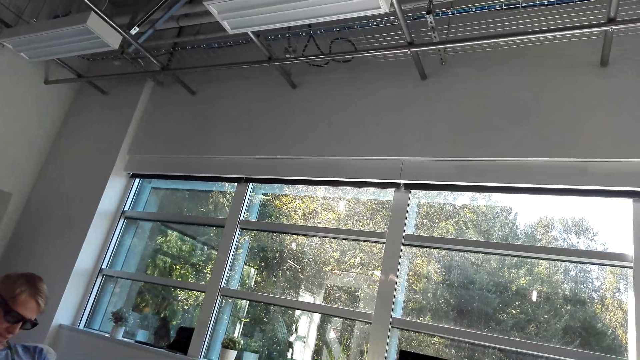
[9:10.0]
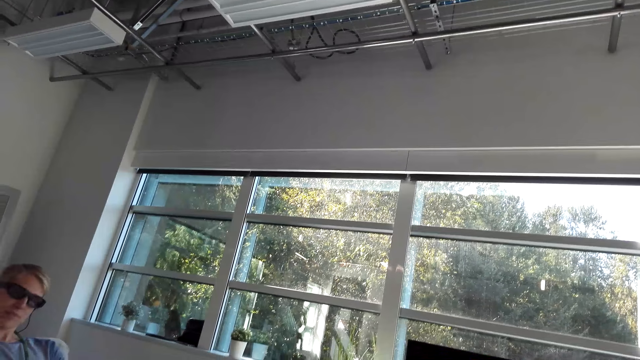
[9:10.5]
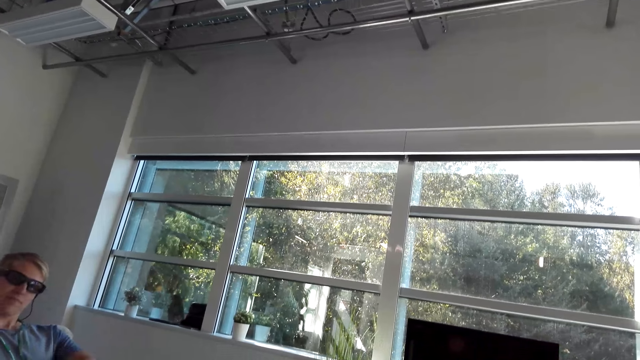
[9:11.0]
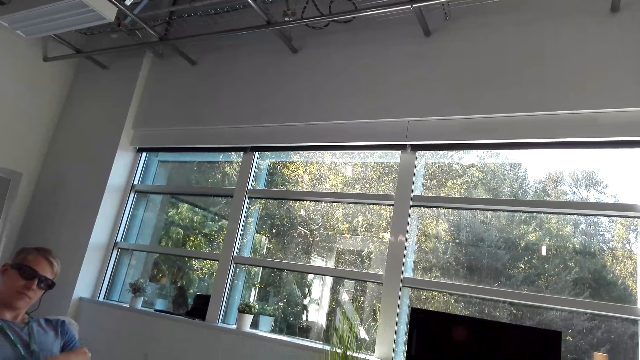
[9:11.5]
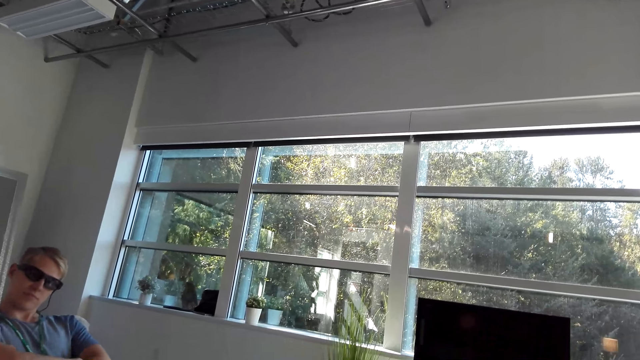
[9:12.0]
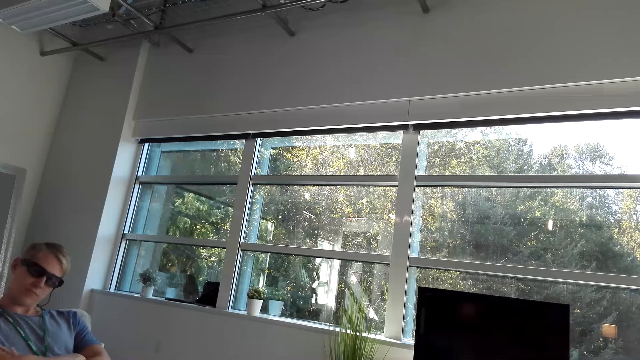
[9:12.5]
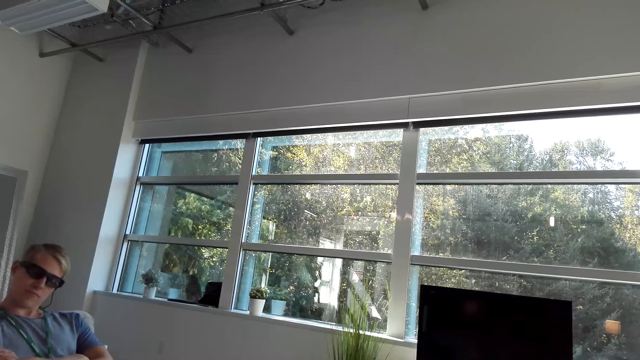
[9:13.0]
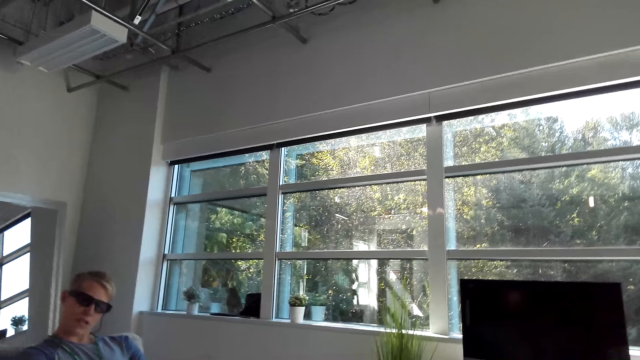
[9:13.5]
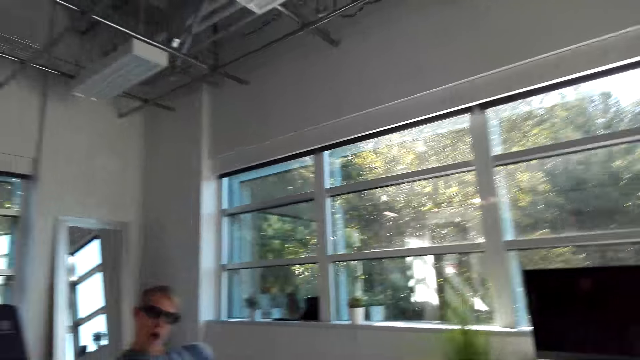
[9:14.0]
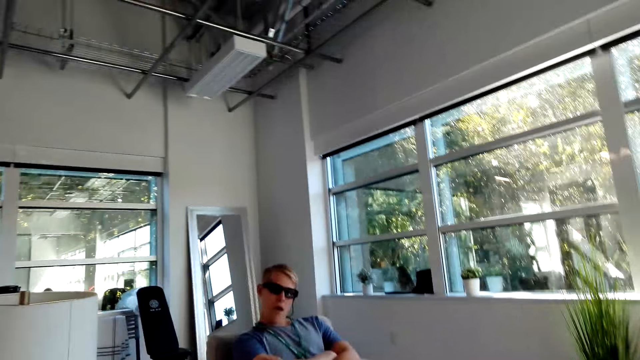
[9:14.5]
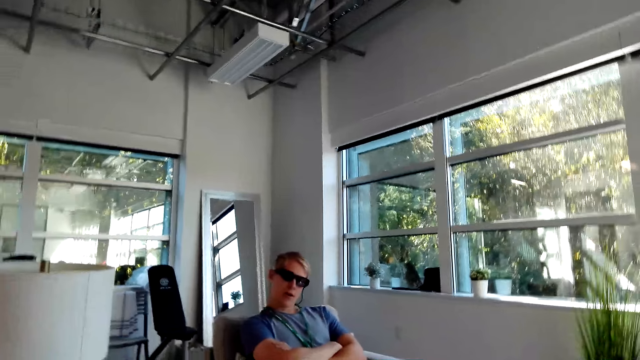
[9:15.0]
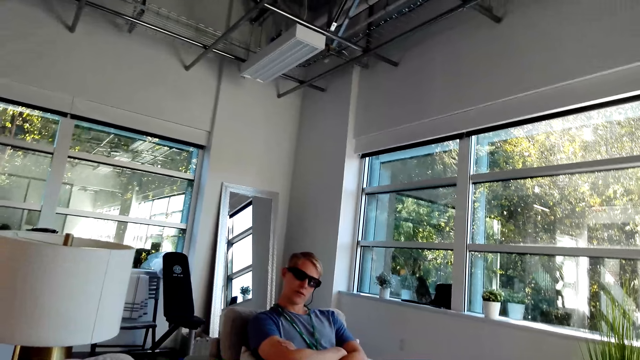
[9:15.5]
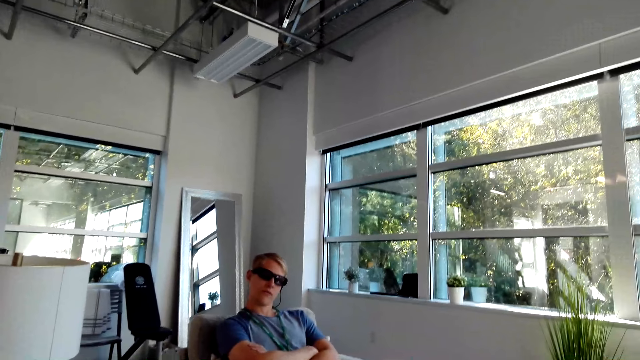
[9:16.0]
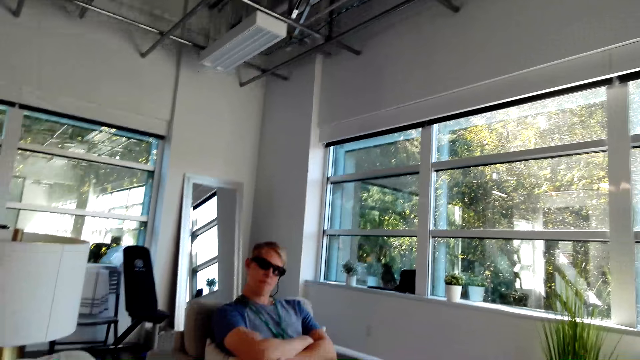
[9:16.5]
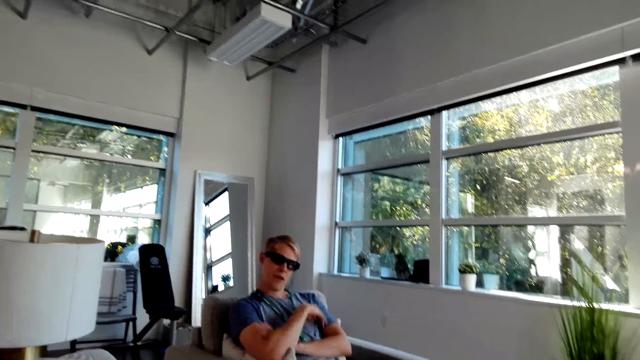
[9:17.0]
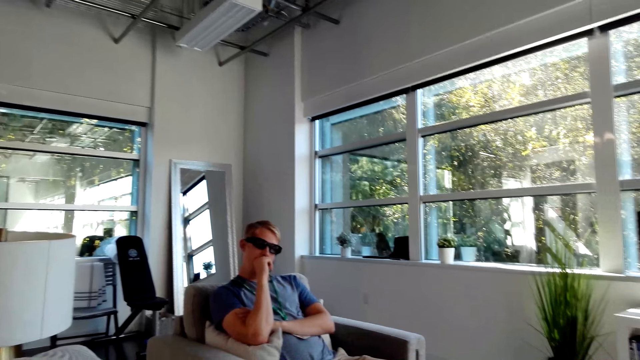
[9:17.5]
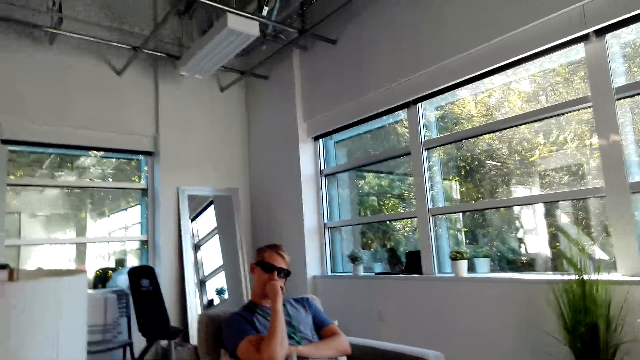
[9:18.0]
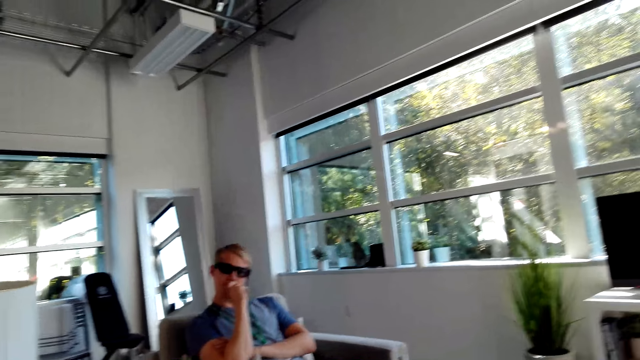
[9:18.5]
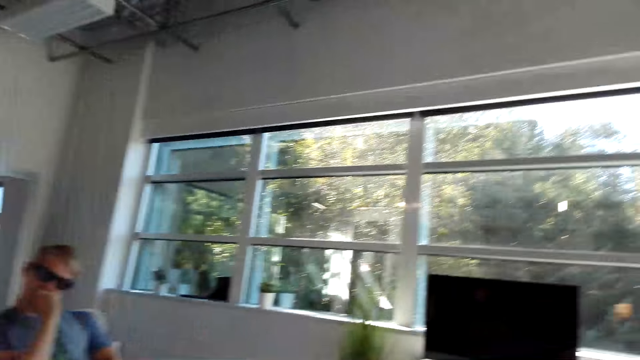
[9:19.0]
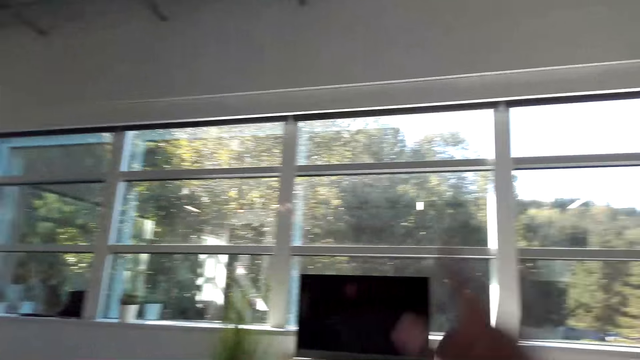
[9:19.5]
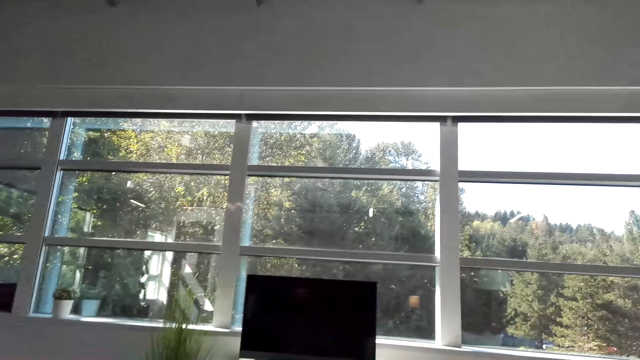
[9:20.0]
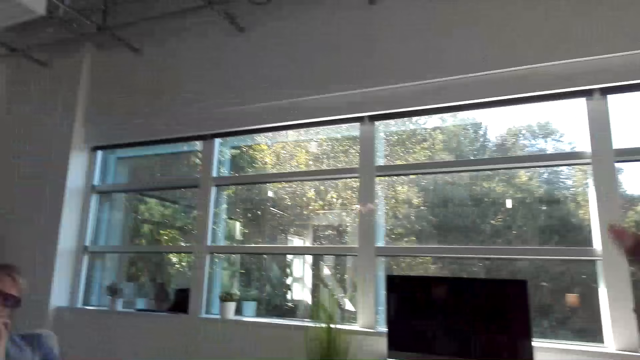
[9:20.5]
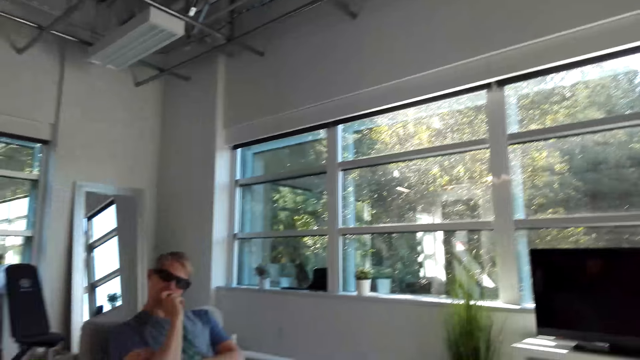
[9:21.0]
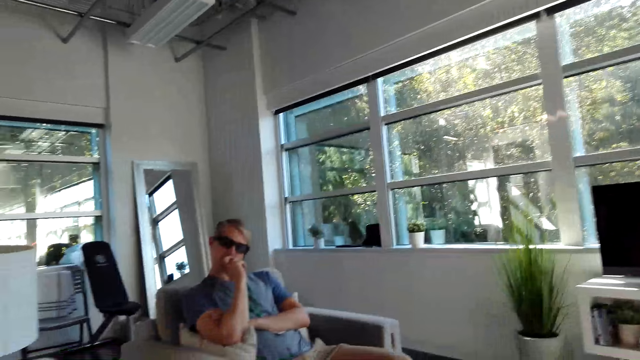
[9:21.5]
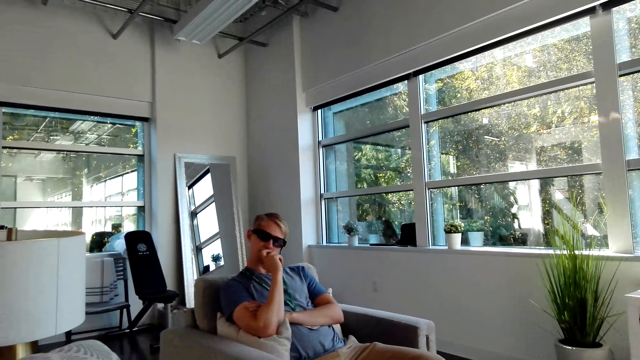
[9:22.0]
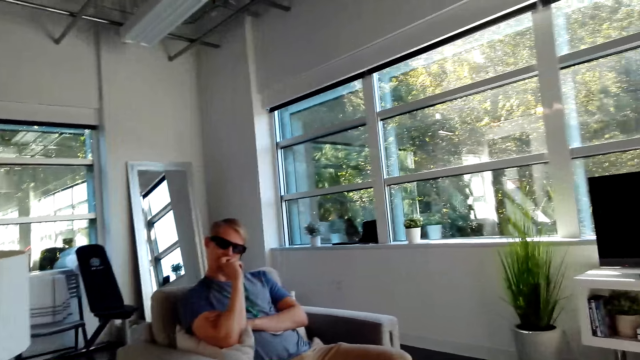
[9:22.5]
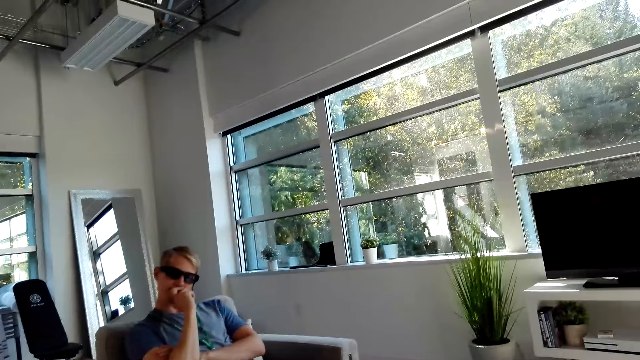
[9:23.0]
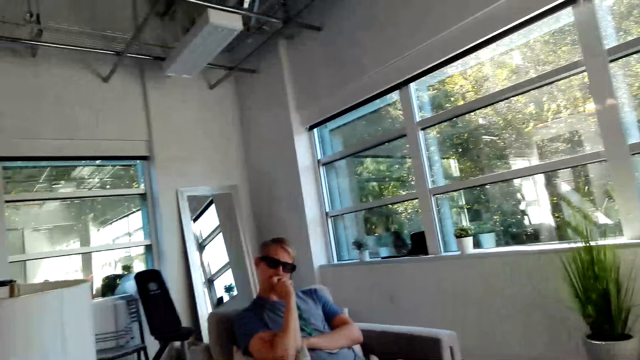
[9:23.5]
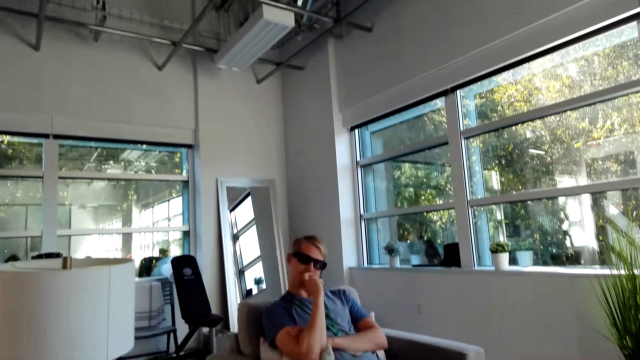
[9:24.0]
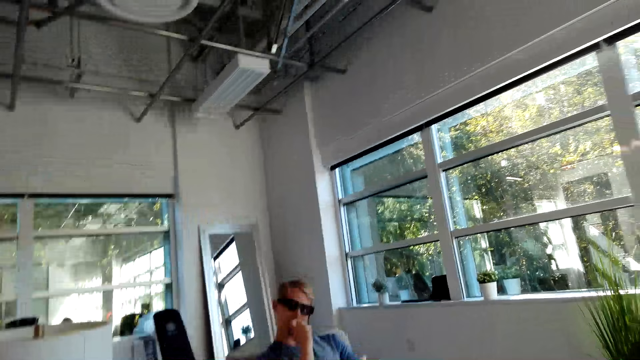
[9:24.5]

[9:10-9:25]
A man places a hand on the chin. He touches the nose. He holds his cheek with his hands. The camera wearer looks around the house. They converse with the man.

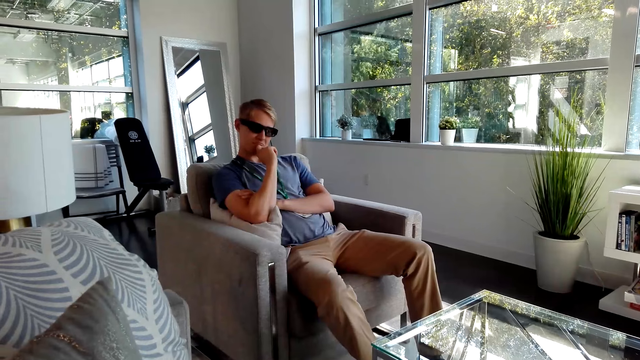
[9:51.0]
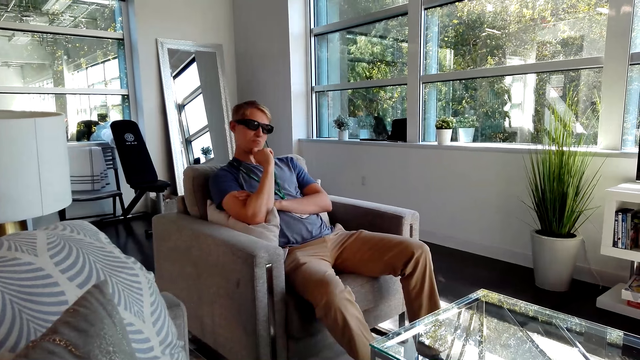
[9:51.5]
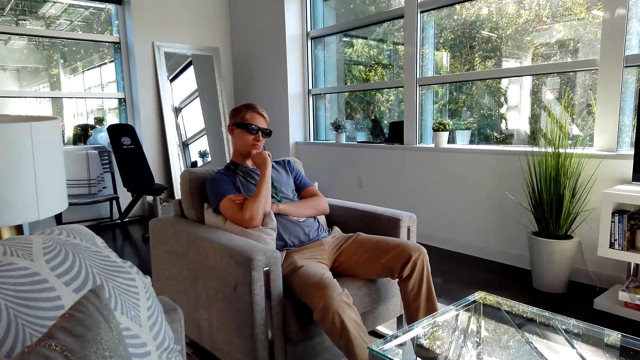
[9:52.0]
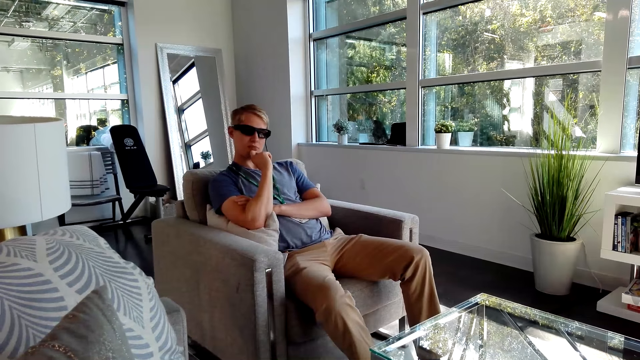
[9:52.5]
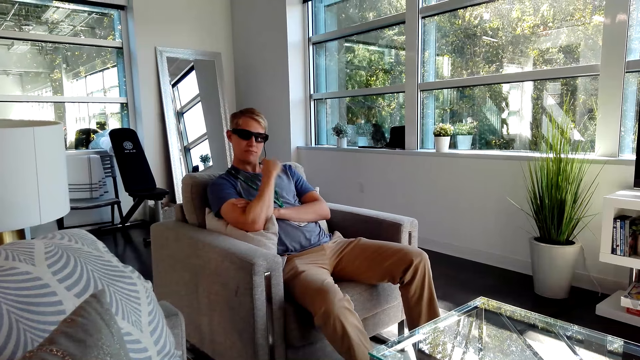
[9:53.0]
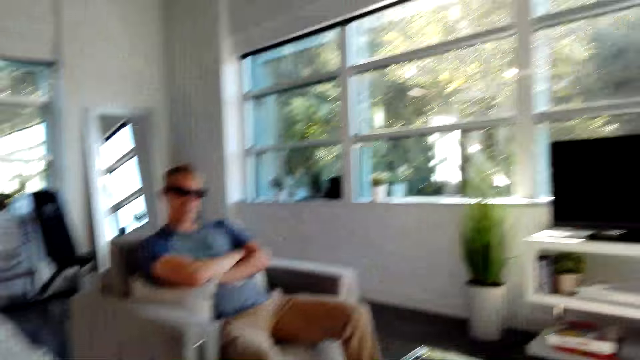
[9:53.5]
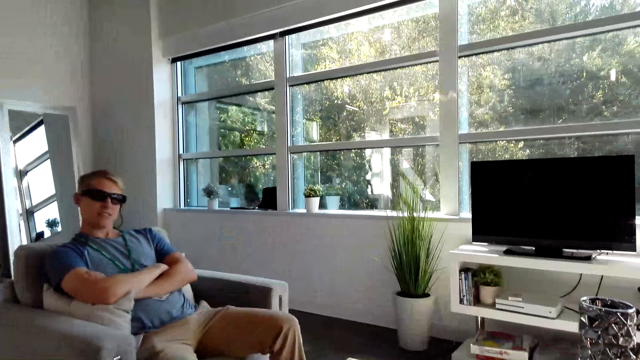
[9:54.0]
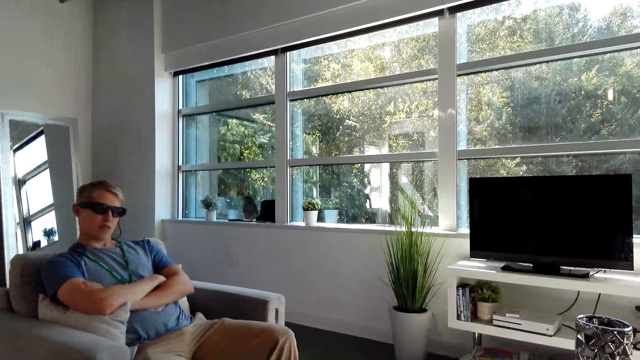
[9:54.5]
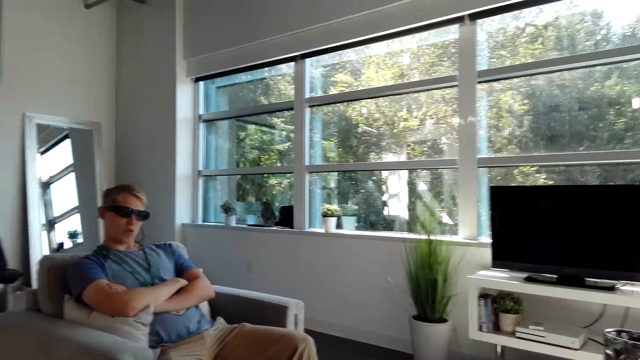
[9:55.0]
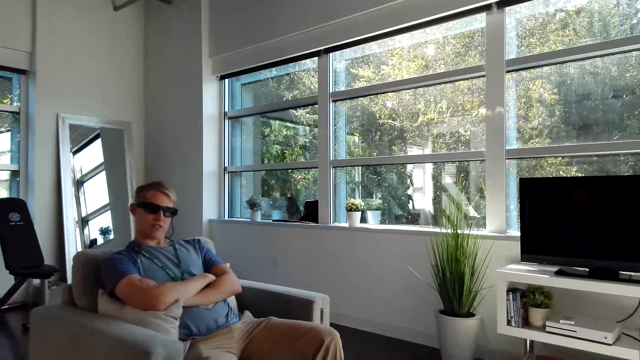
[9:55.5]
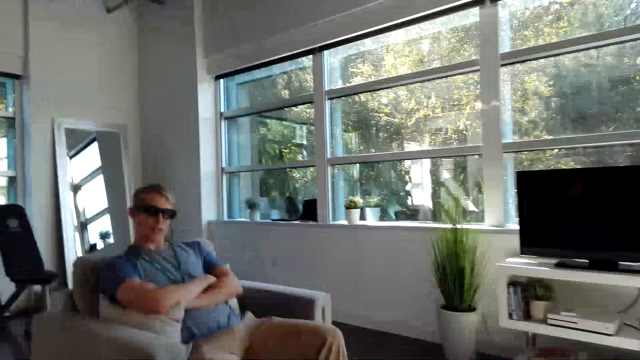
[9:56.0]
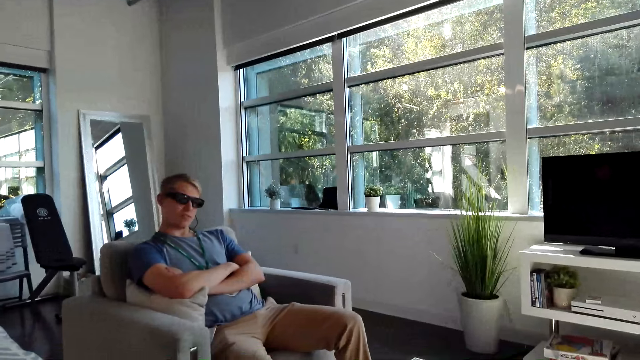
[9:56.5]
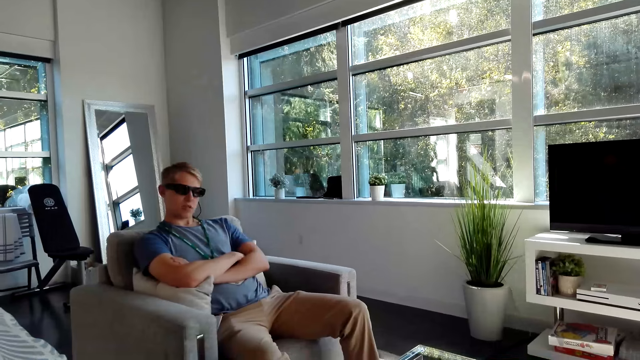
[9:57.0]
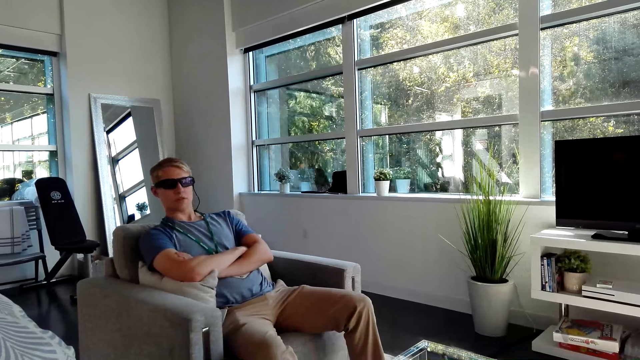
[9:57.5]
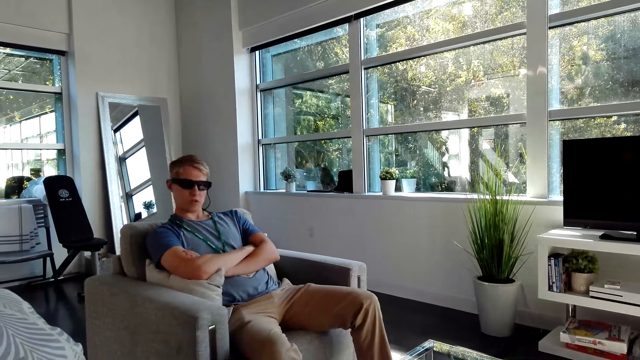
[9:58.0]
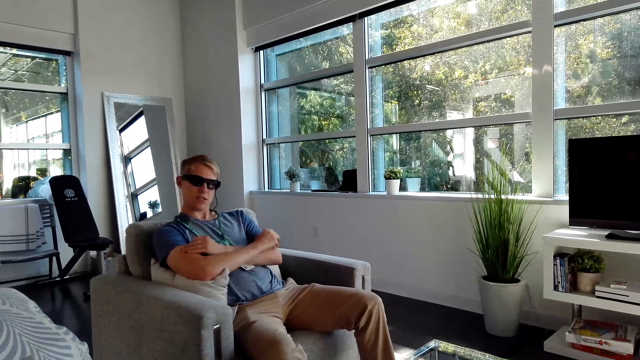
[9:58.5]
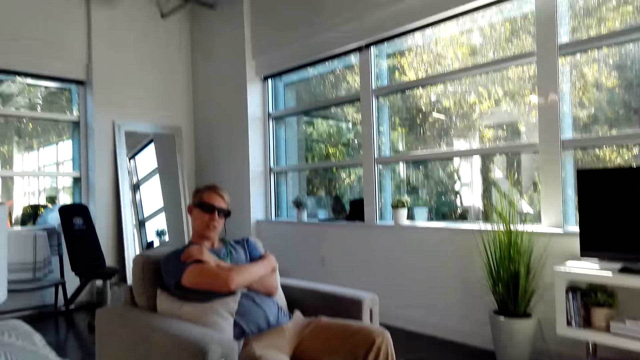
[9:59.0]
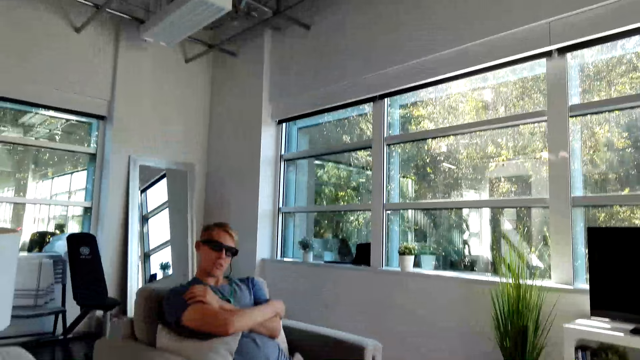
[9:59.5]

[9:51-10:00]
A man removes a hand from the chin. He folds his hands together. The camera wearer converses with the man.
